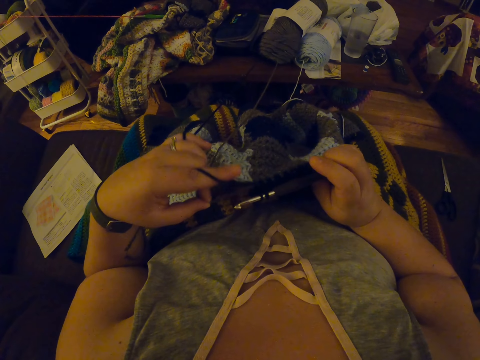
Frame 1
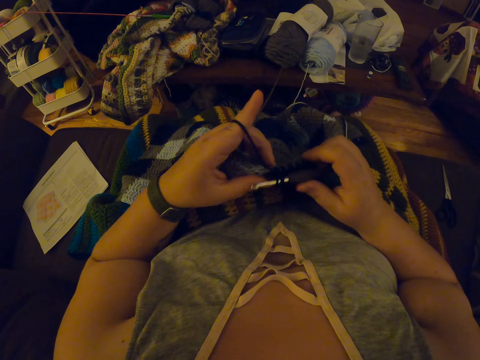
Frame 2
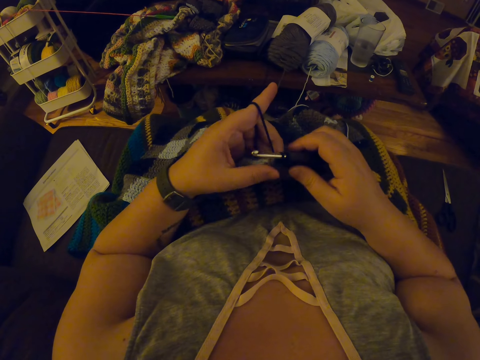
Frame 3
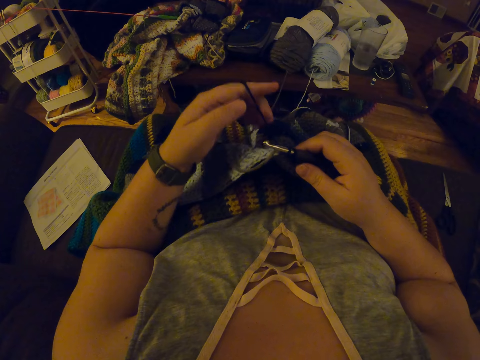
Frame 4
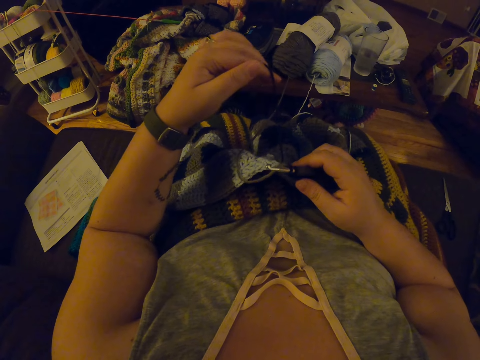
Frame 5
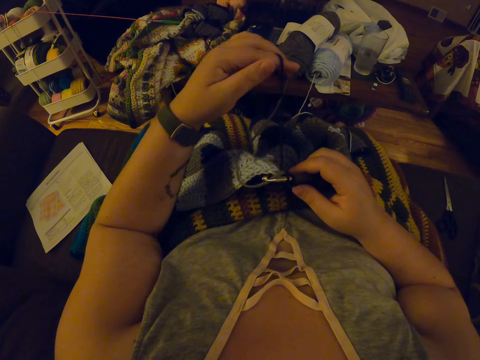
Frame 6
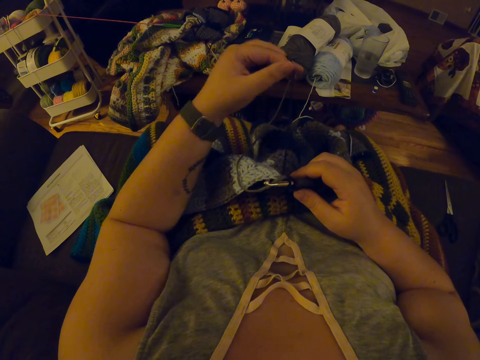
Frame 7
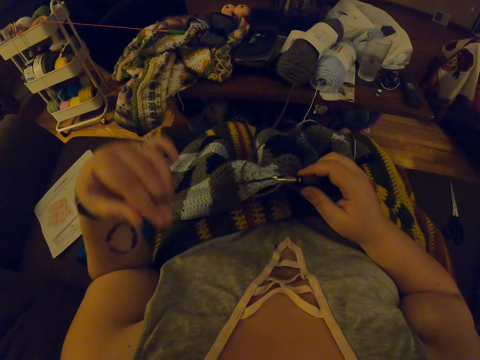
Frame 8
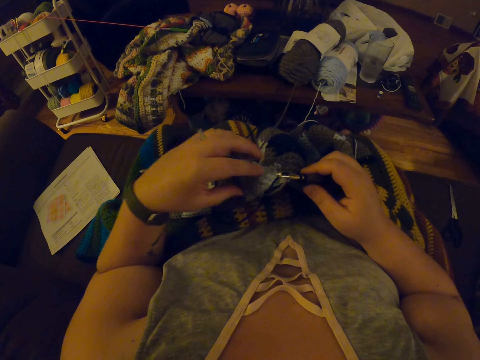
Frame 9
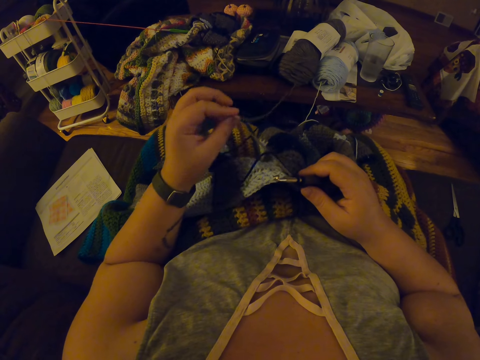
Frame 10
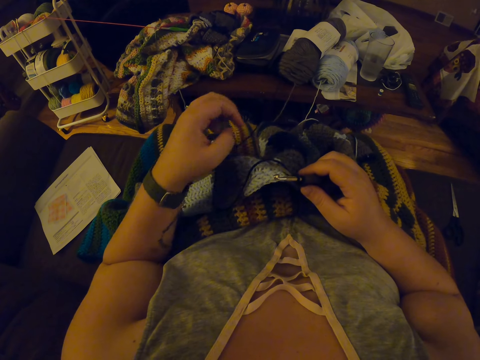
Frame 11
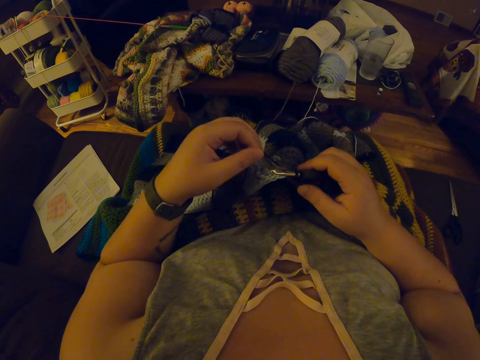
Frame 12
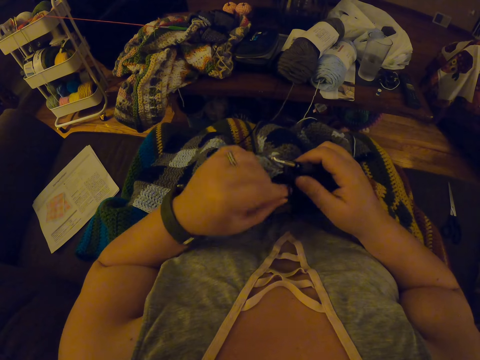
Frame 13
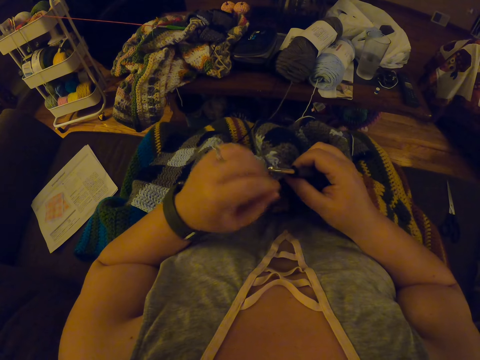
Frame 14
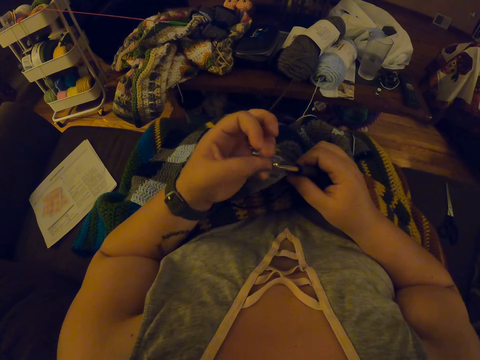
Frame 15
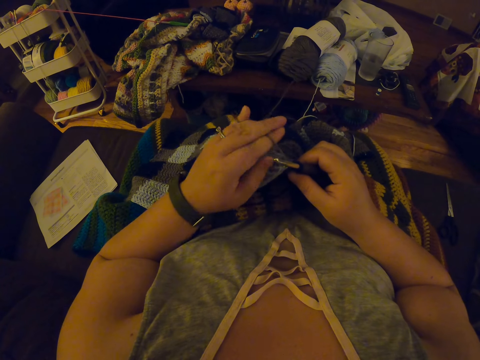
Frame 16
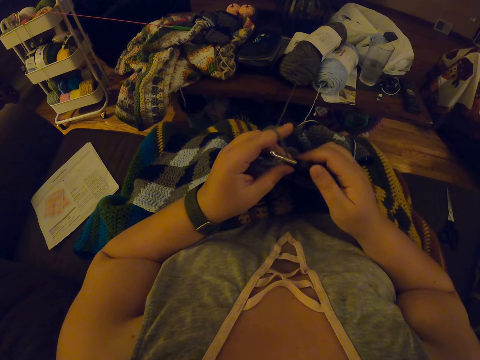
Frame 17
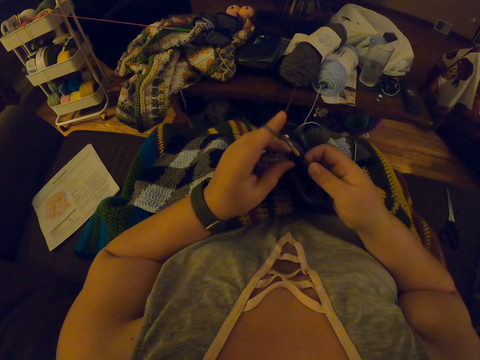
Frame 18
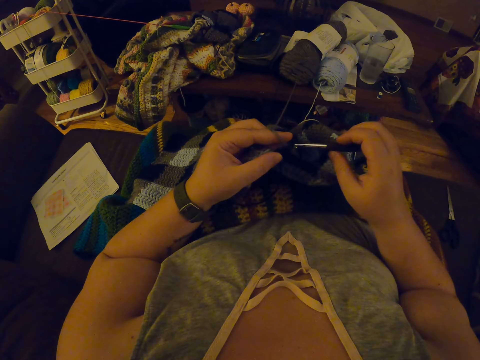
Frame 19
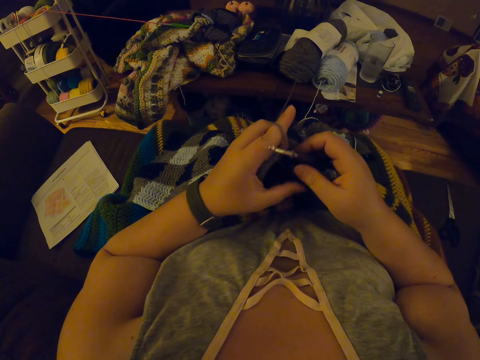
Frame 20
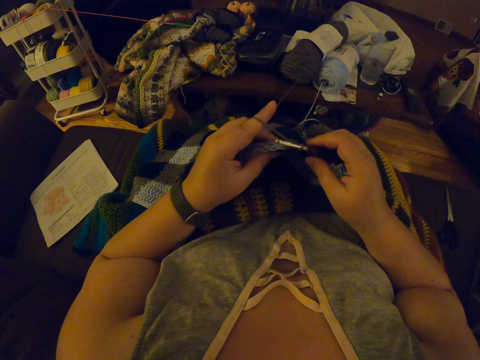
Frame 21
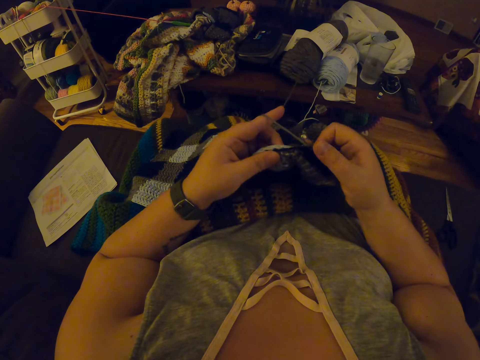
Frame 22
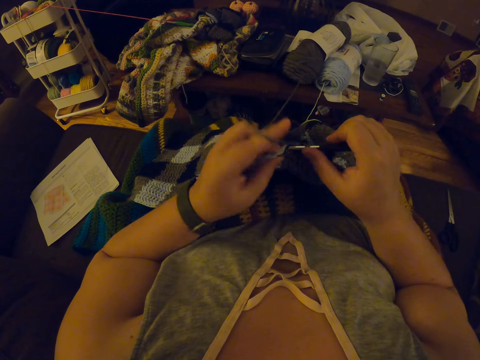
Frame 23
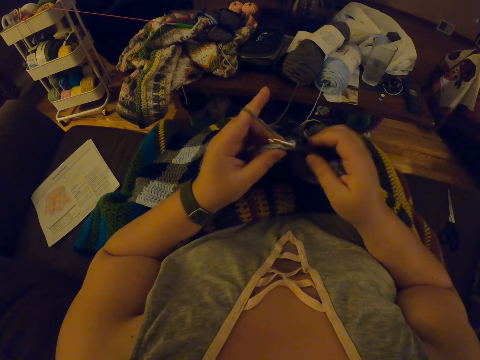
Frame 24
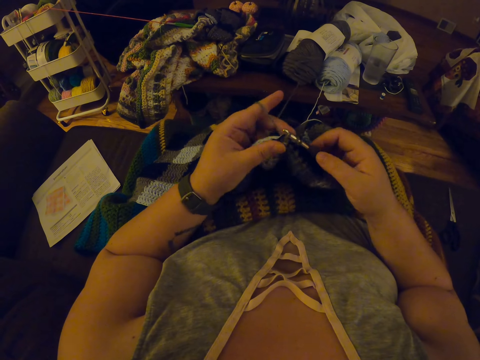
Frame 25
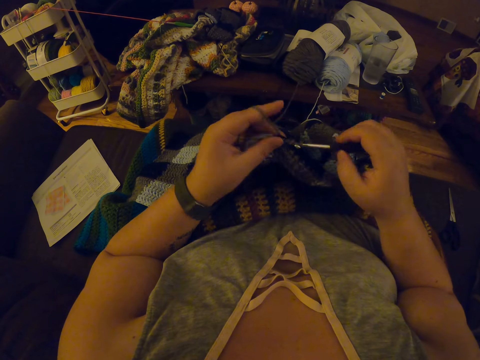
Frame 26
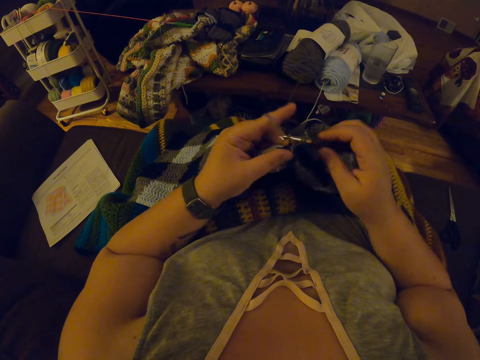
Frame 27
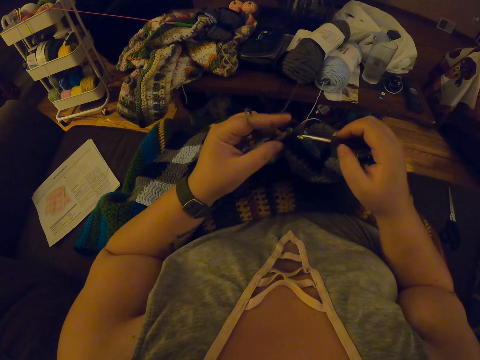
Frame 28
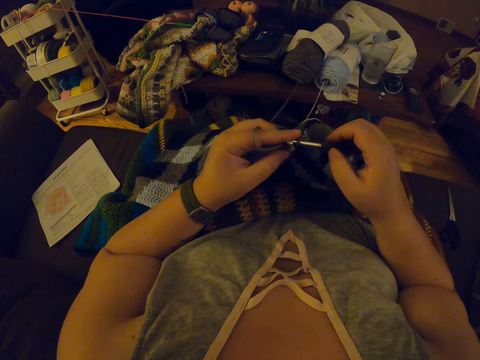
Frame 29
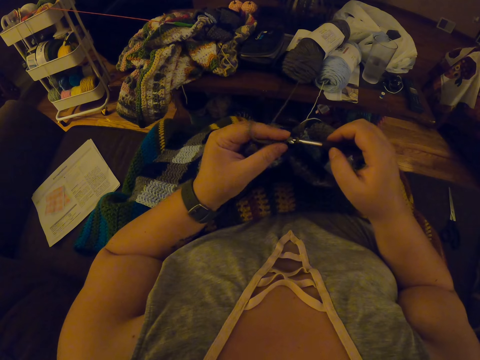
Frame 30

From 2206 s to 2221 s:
The camera wearer winds the thread on her finger. She continues crocheting with the yarn. She interlocks the thread with the crochet hook.

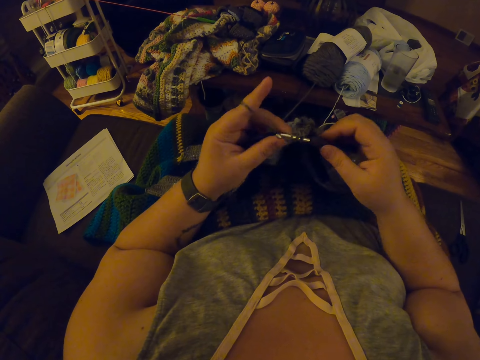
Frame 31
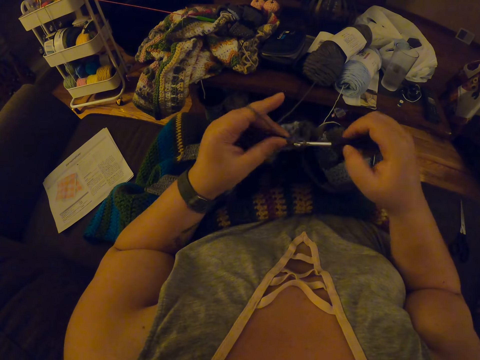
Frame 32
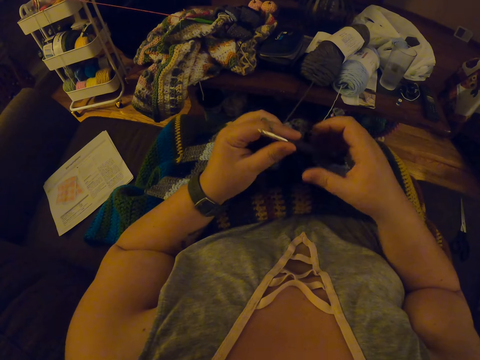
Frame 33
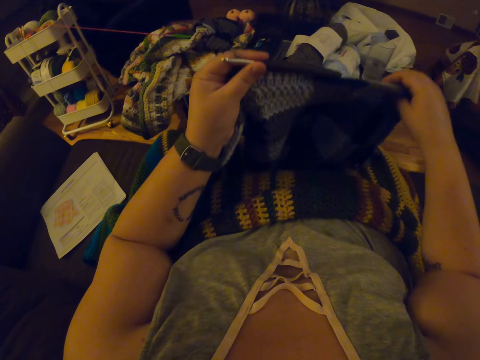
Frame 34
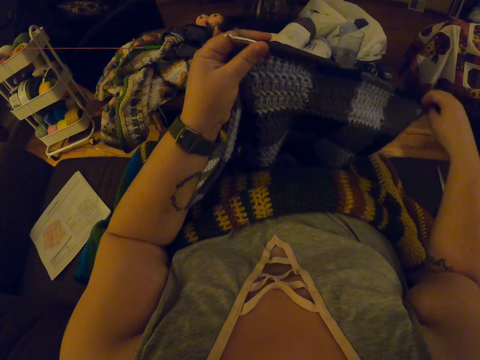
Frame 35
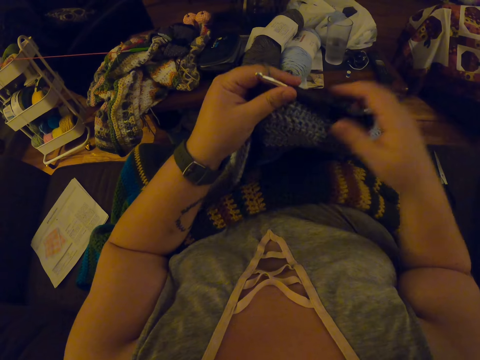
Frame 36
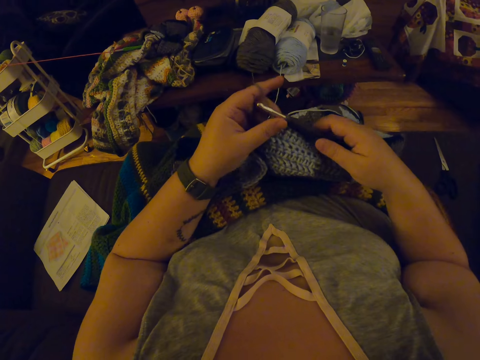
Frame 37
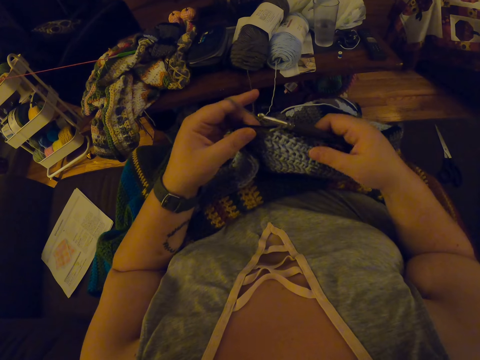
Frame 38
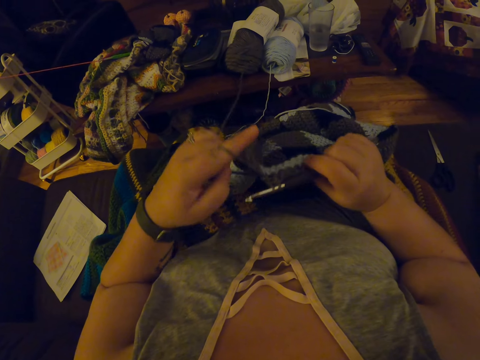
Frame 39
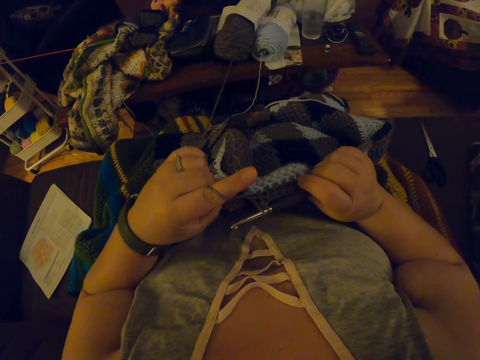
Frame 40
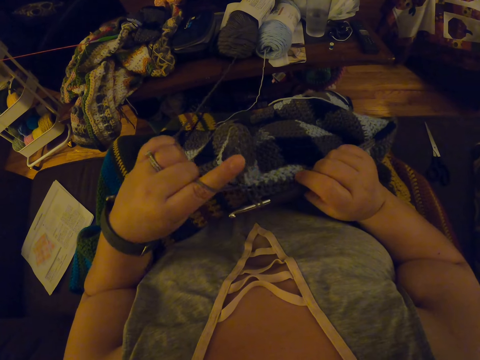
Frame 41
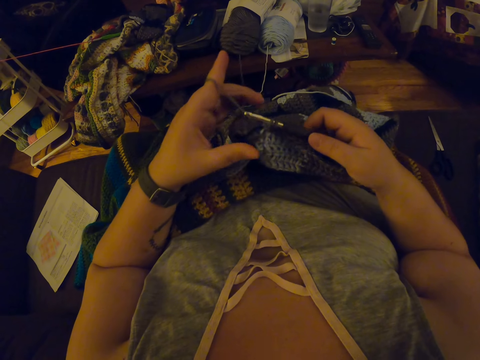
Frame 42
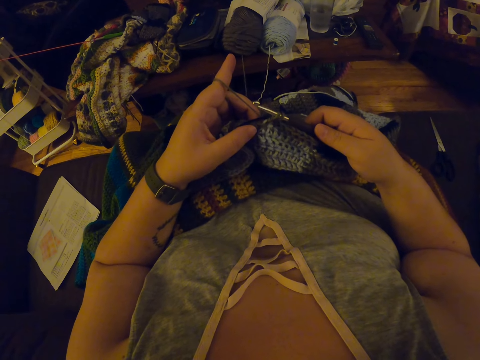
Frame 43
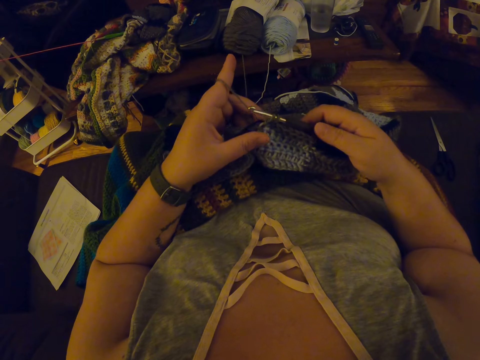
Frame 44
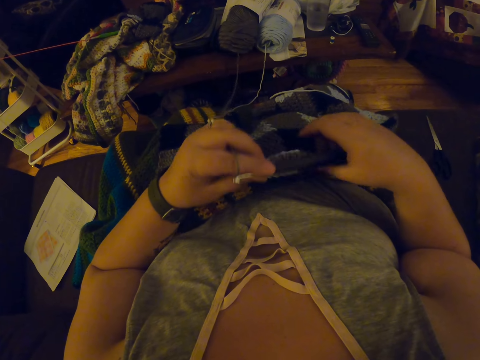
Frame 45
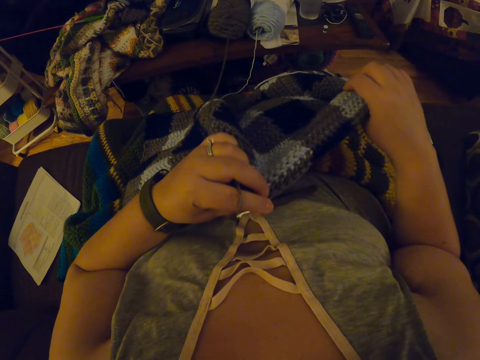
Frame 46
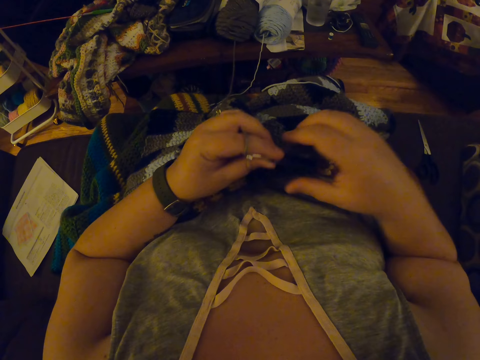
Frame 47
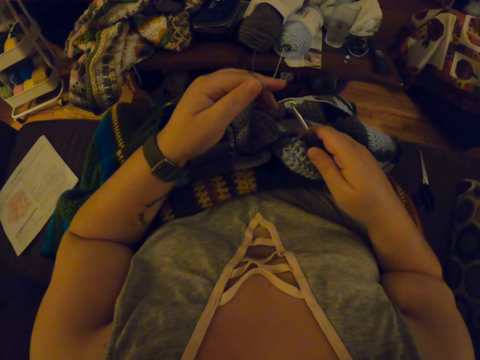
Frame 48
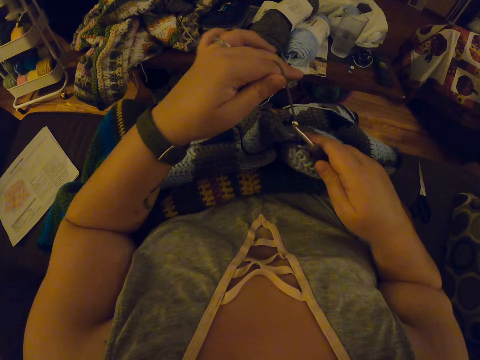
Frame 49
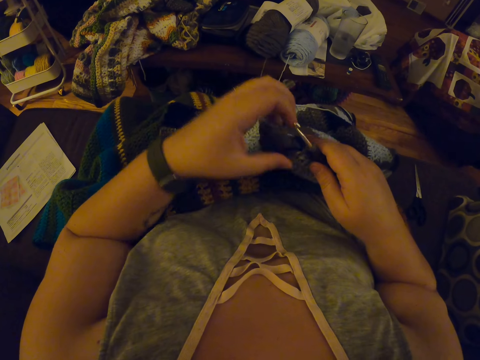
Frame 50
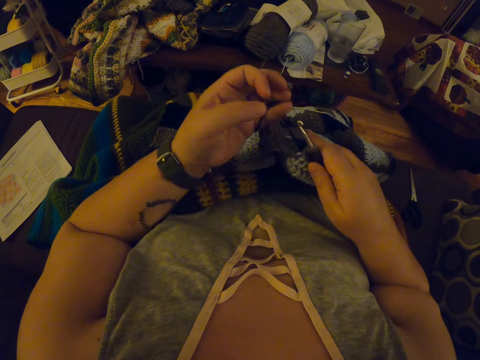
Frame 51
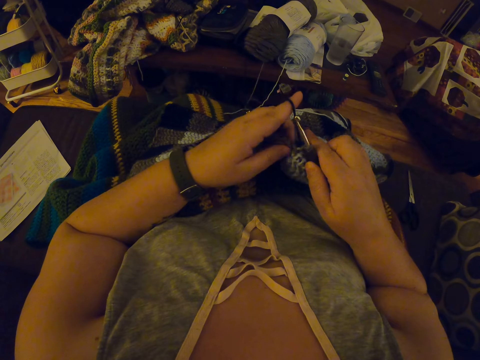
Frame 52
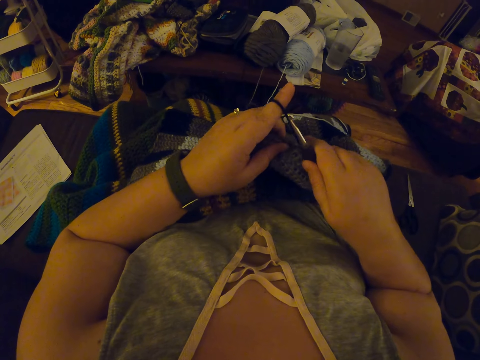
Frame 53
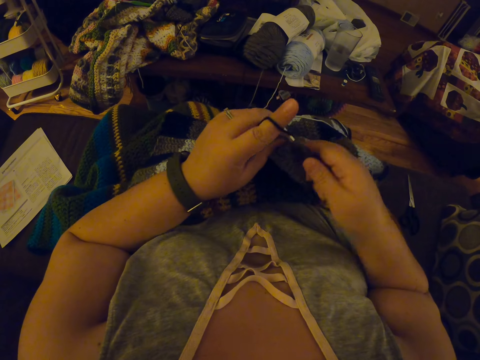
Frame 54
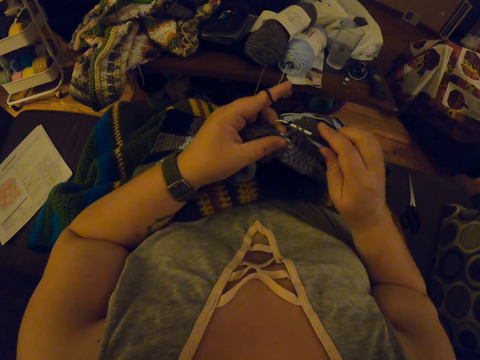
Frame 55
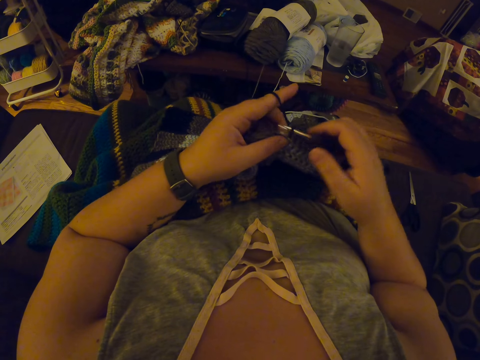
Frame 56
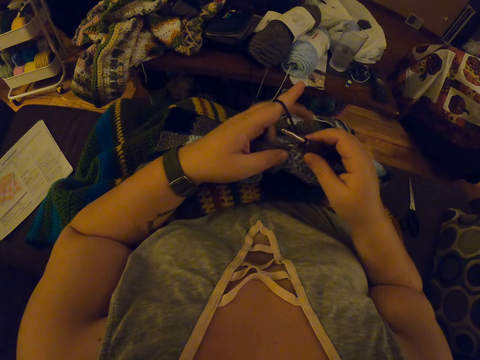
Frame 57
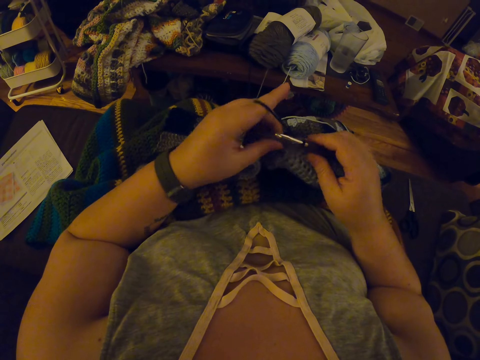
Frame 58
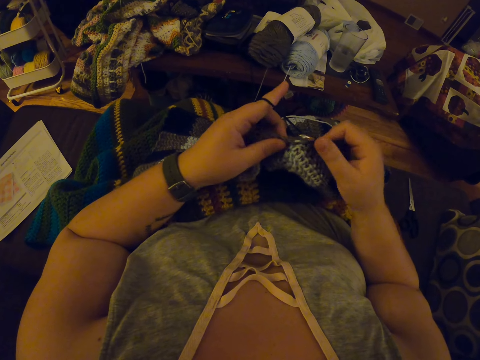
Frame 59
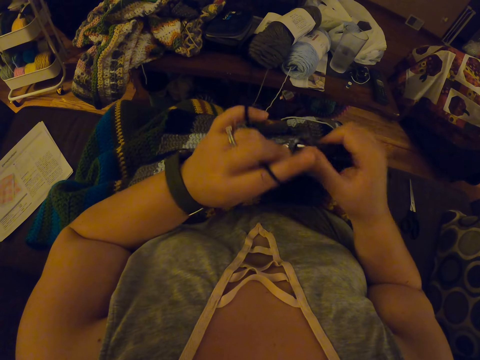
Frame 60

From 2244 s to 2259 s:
The camera wearer lifts the crochet with her two hands. She holds wide the garment with her hand. She checks the back of the crochet and adjusts the crochet. She winds the thread on her finger. She continues crocheting with the yarn. She interlocks the thread with the crochet hook.
